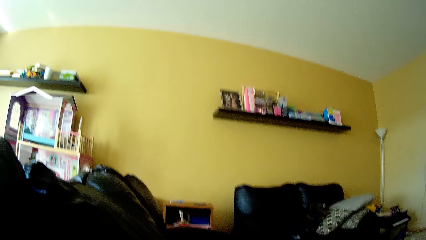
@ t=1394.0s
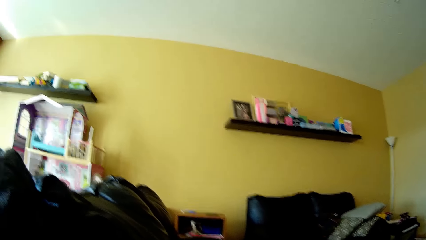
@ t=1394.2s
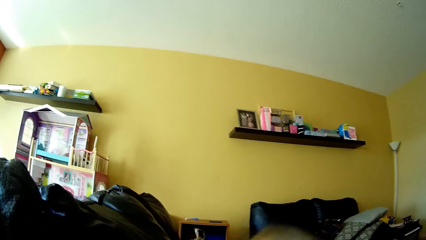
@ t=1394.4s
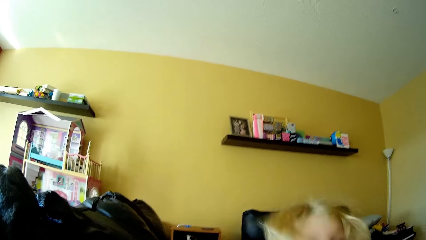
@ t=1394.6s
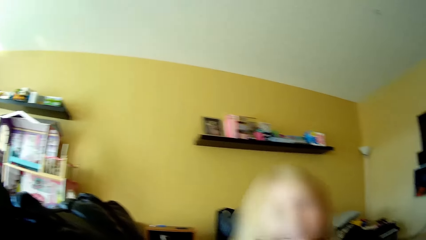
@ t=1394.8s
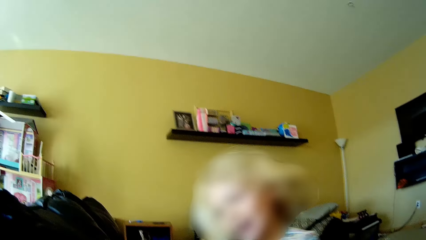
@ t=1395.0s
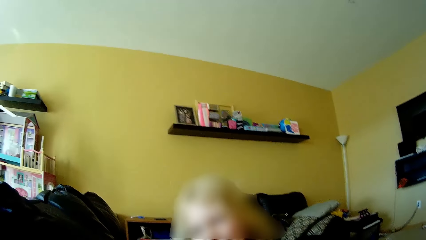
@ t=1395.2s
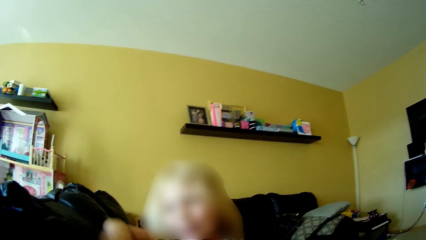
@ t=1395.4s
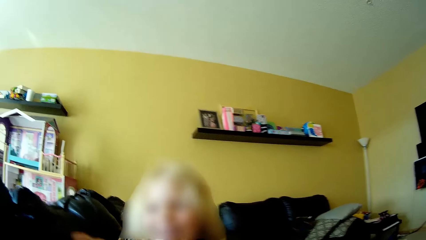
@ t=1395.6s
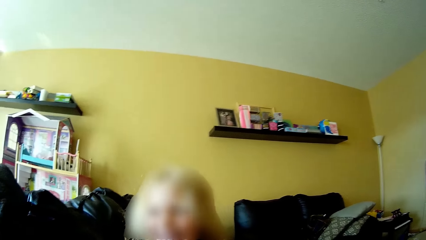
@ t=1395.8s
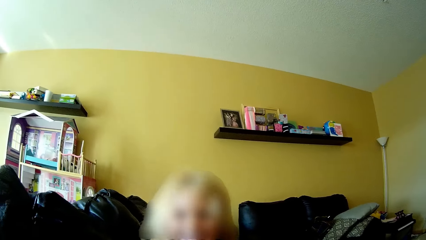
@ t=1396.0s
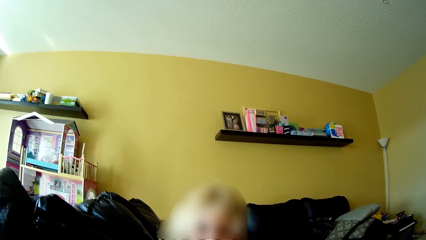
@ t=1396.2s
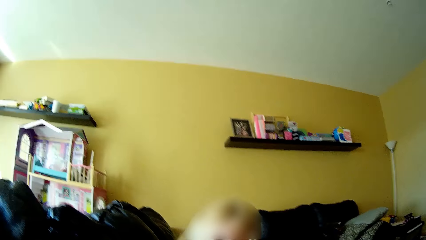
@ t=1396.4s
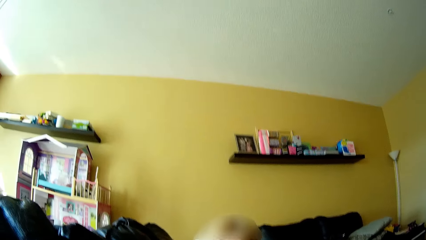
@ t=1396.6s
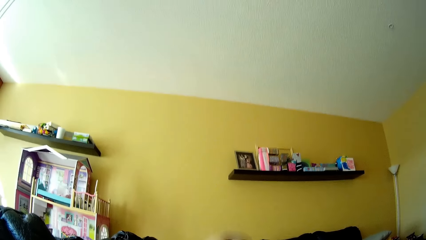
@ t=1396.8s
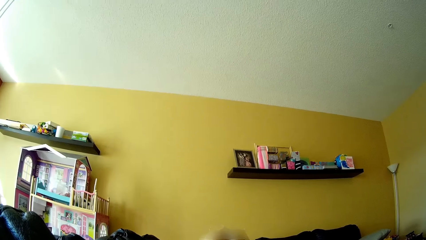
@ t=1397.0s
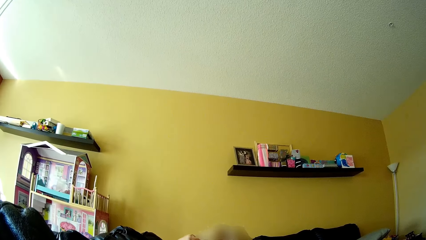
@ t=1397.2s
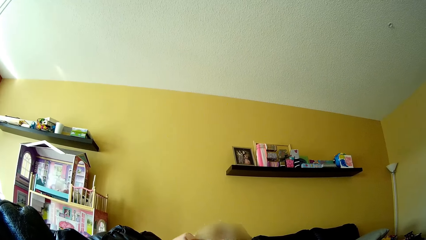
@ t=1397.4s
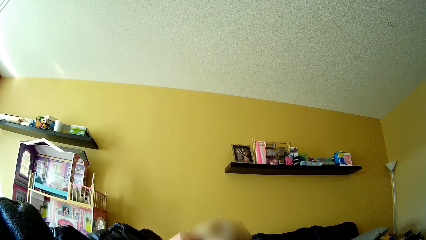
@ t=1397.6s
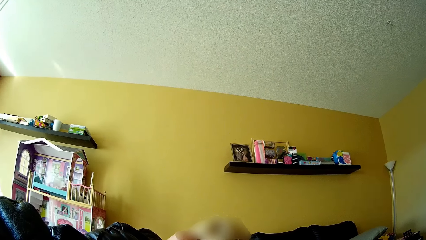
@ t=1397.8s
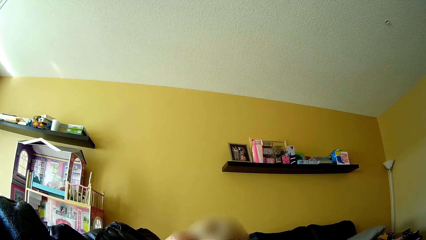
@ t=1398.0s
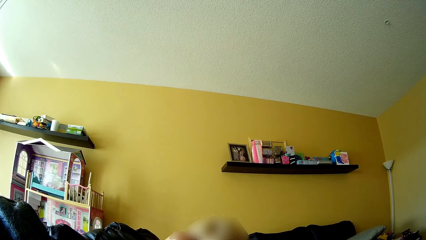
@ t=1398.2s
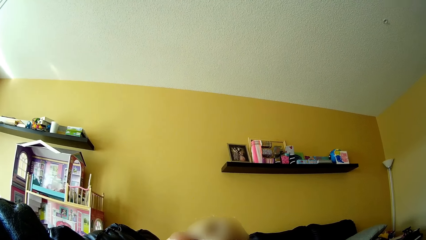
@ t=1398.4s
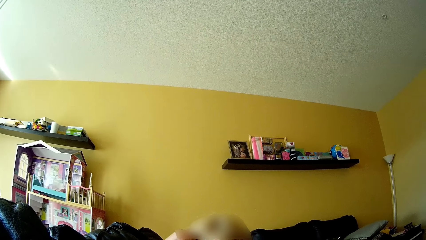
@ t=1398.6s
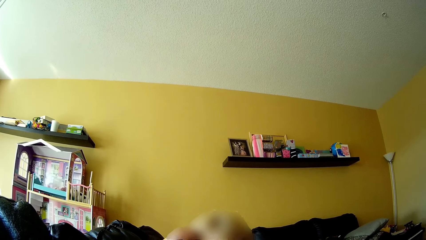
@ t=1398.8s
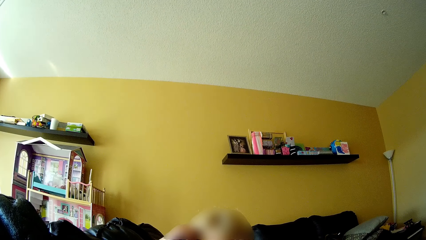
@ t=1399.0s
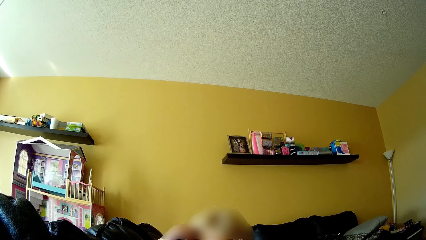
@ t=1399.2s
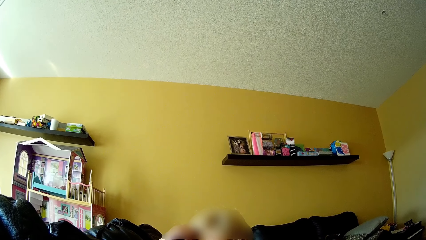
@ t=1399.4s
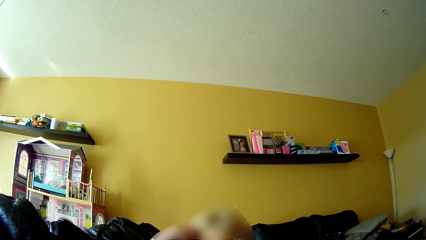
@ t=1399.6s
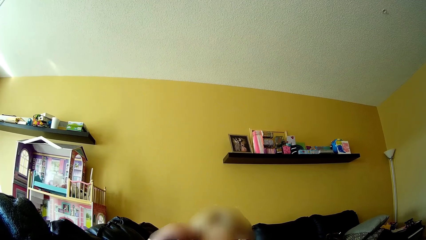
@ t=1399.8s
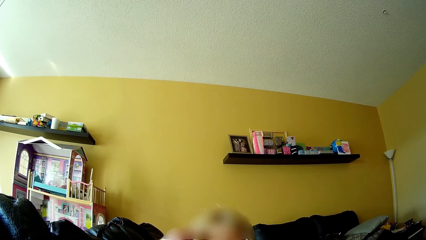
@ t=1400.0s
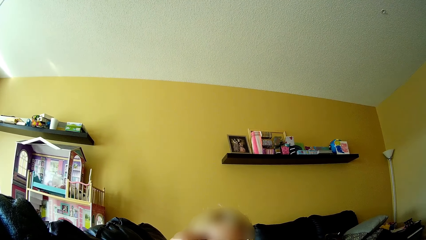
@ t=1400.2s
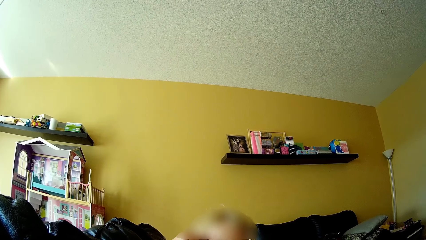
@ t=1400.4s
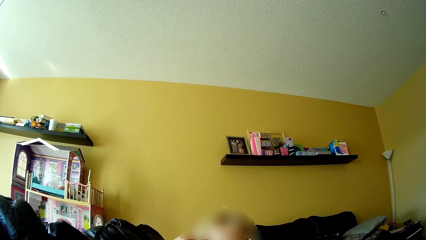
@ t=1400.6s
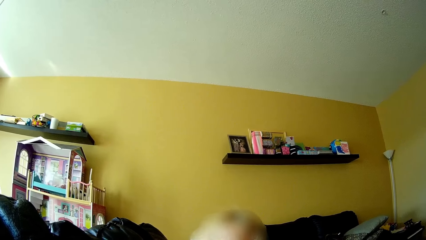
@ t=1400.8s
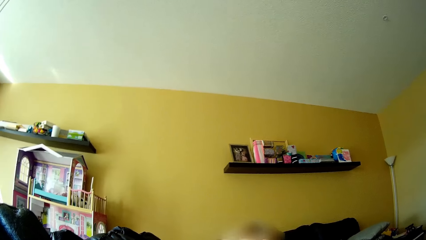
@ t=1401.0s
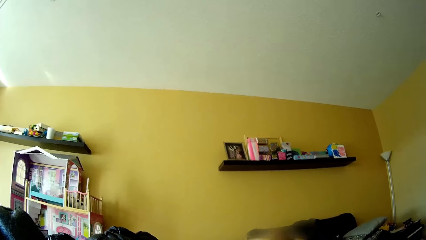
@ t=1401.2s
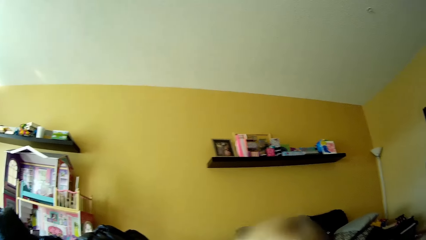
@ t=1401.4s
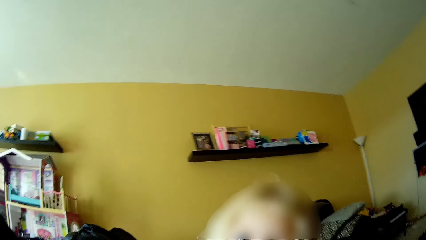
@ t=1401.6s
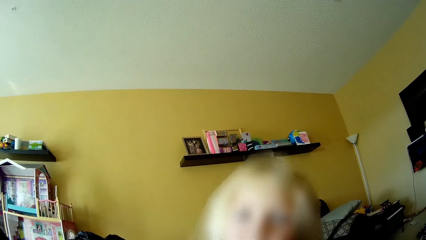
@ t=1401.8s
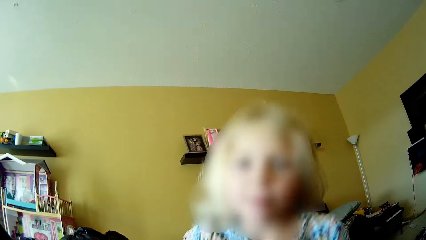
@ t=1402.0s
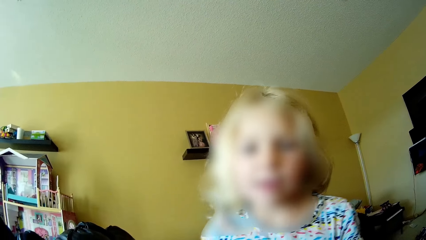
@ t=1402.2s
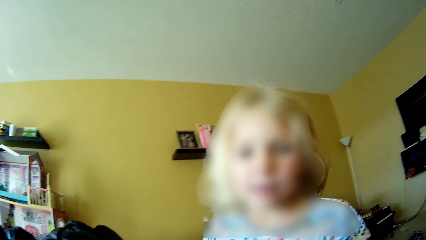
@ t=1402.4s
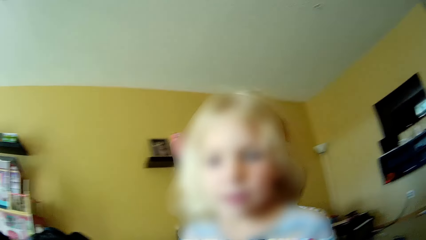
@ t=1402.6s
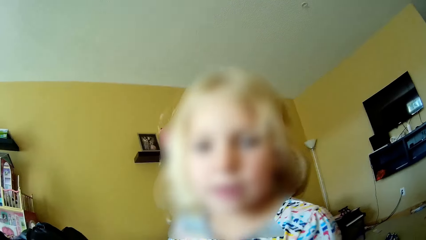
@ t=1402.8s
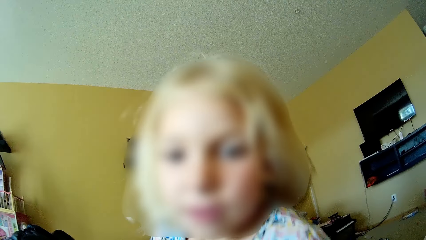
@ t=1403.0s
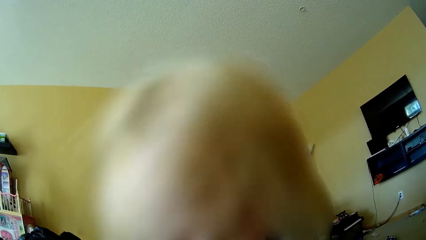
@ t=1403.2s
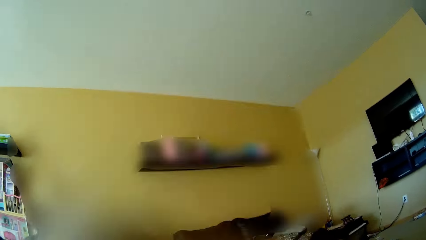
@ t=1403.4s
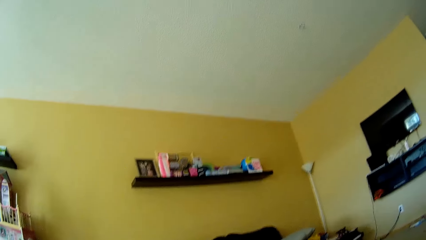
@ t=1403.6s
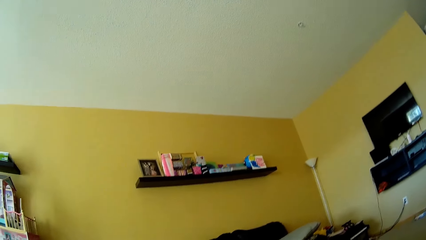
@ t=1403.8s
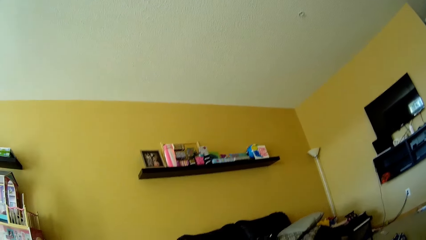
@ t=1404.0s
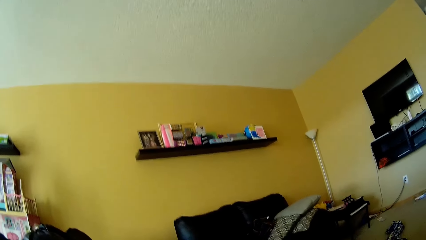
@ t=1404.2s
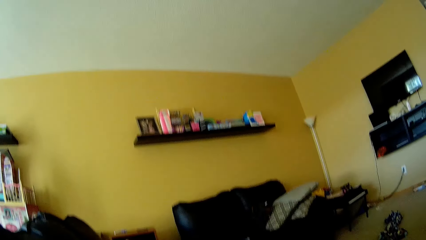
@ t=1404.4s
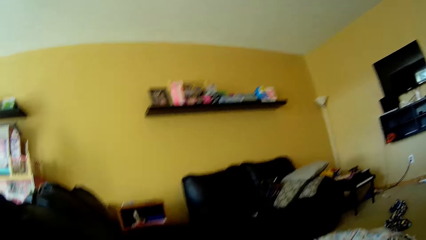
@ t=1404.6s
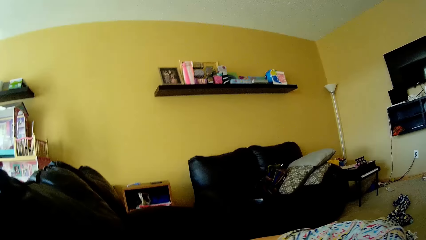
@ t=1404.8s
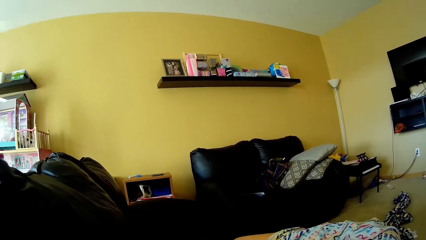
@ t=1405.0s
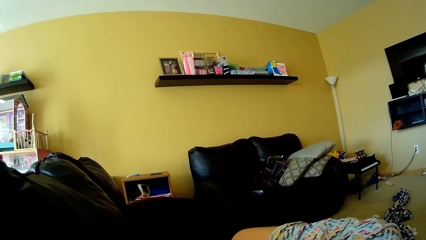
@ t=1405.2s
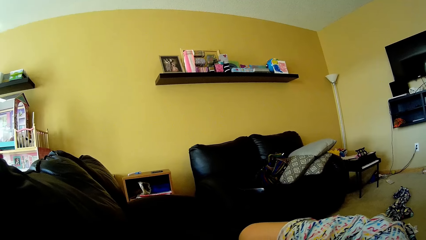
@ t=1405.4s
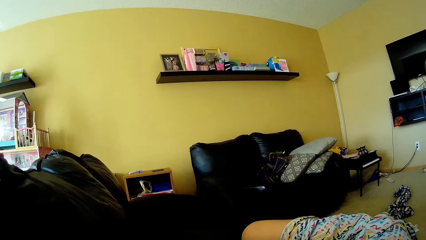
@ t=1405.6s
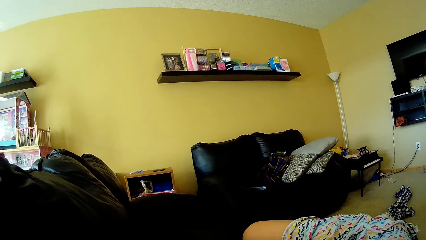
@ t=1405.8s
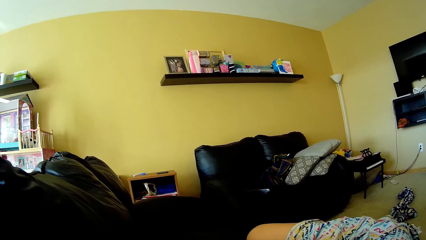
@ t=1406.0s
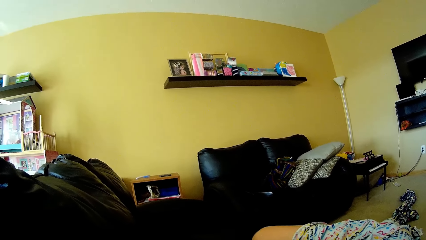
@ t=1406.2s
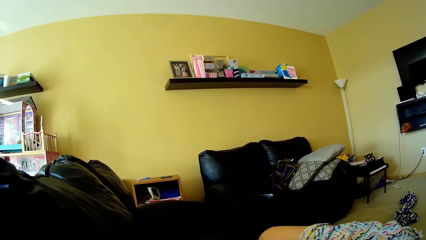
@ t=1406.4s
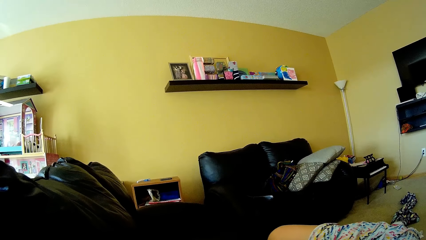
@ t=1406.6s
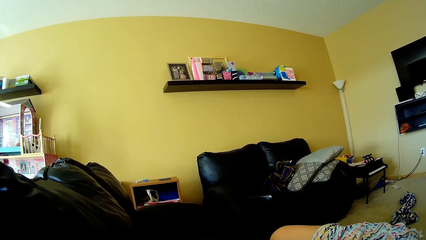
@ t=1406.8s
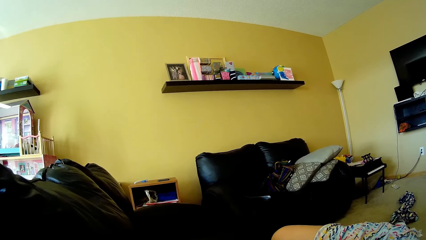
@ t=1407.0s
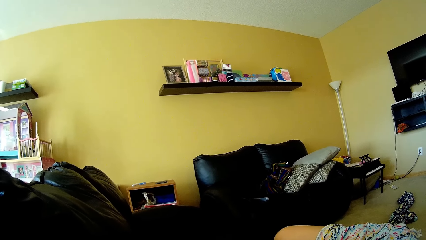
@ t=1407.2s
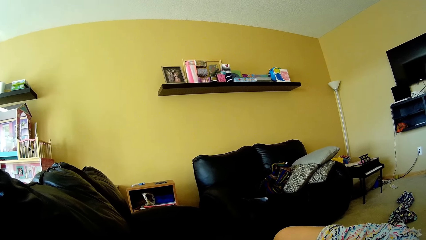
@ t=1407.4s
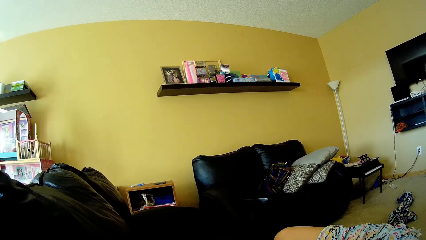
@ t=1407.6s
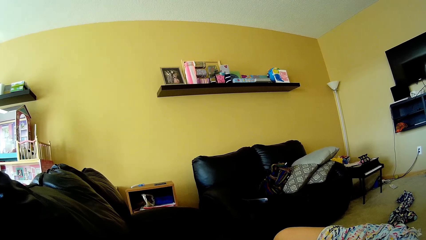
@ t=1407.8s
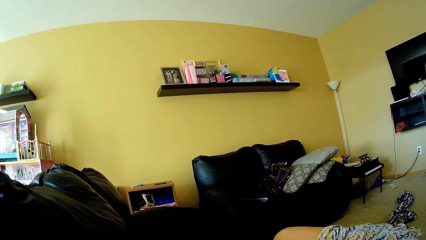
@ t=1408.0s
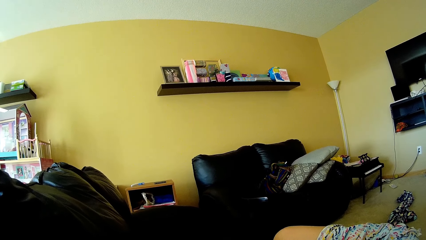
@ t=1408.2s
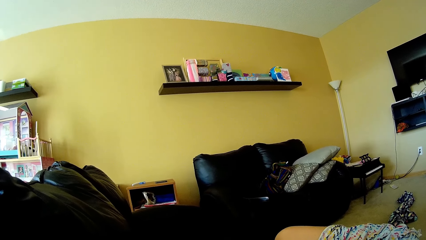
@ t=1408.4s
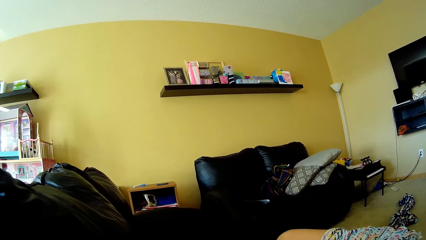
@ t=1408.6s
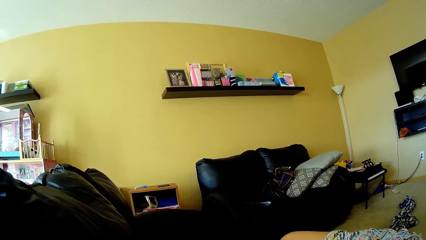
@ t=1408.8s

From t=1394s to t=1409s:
The girl plays around. The girl stands on the couch. The girl lays down on the camera wearer on the couch.
